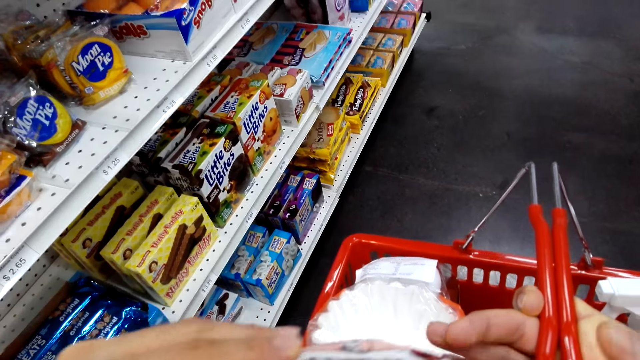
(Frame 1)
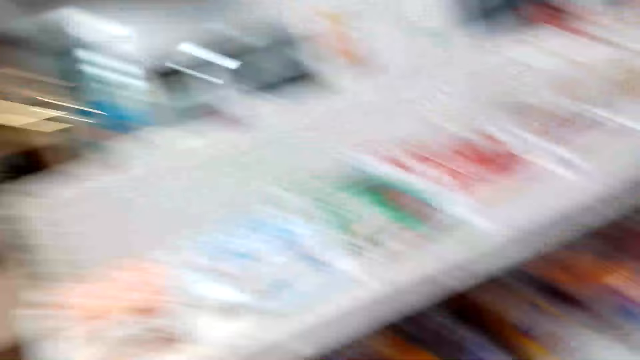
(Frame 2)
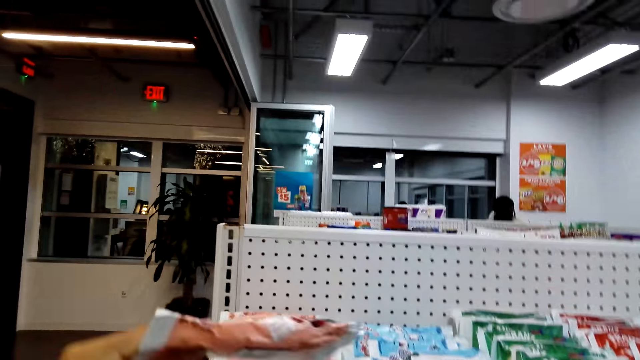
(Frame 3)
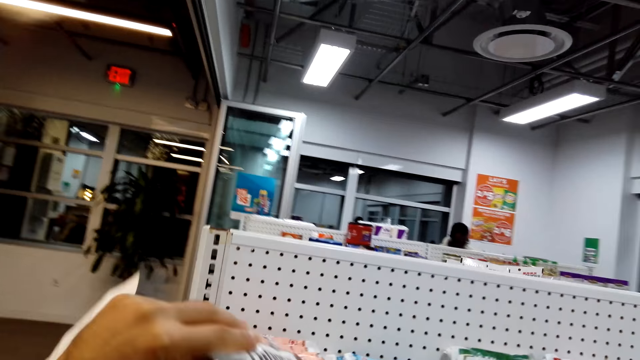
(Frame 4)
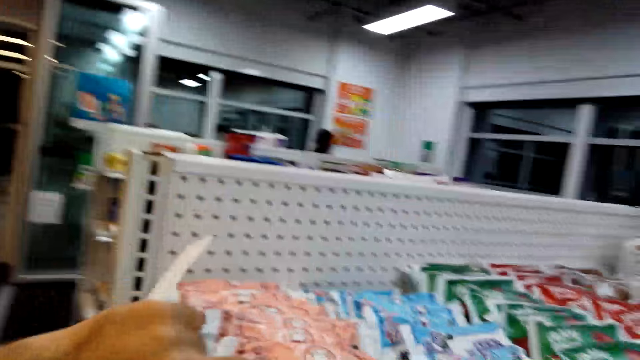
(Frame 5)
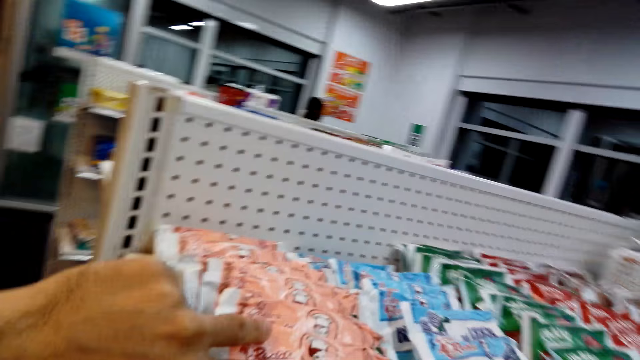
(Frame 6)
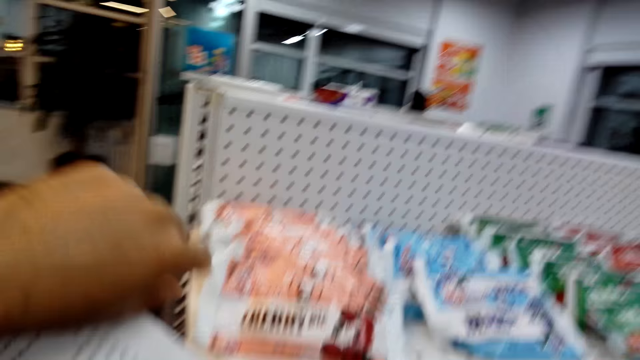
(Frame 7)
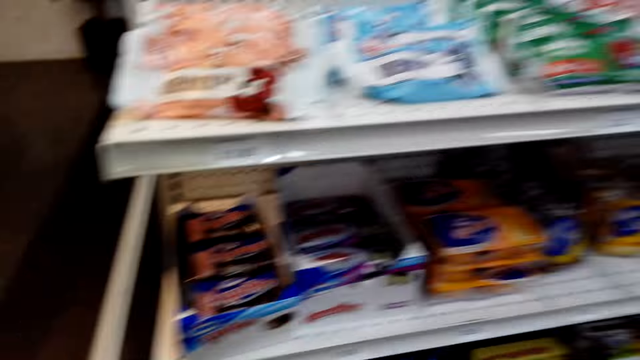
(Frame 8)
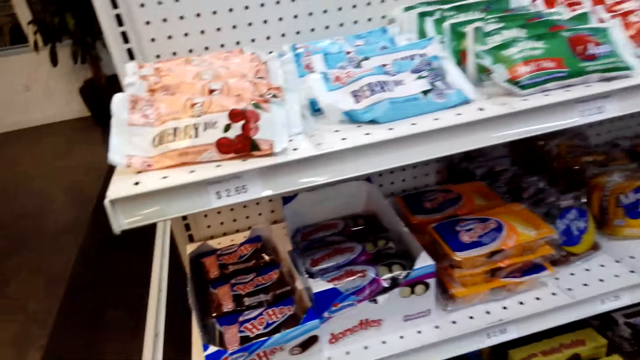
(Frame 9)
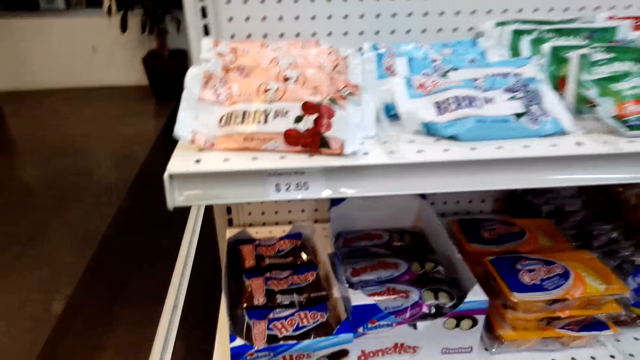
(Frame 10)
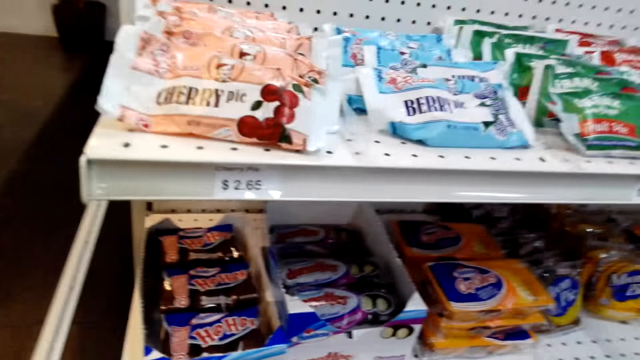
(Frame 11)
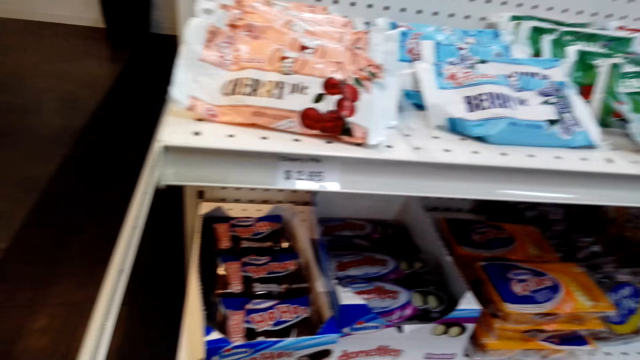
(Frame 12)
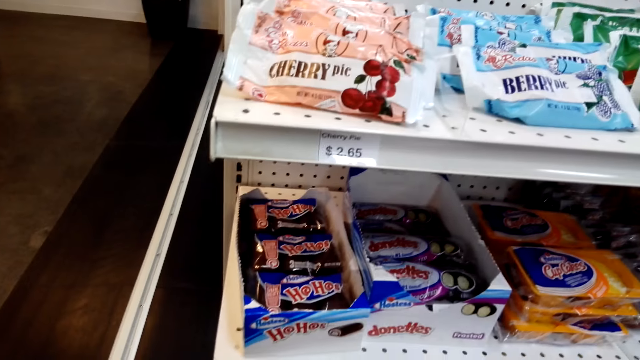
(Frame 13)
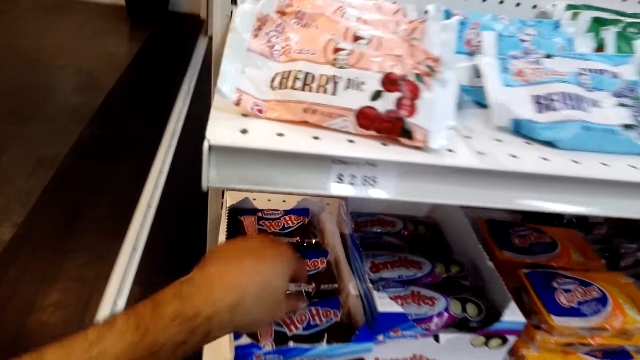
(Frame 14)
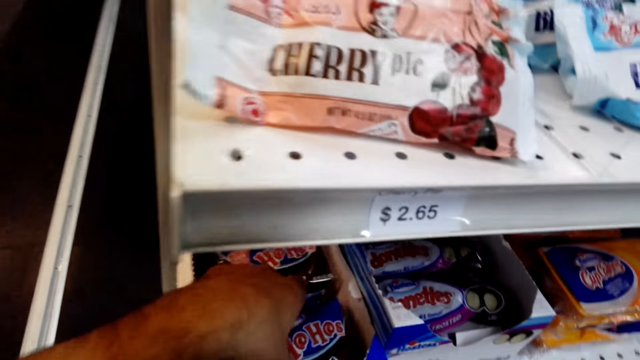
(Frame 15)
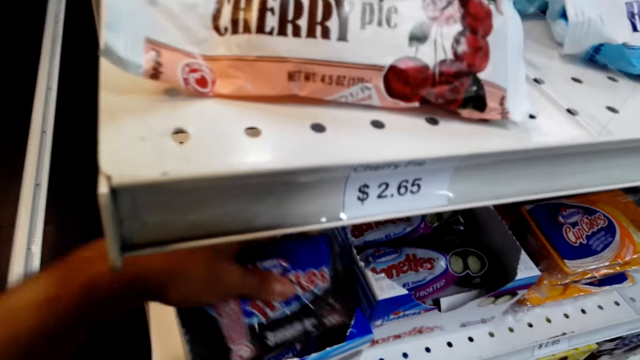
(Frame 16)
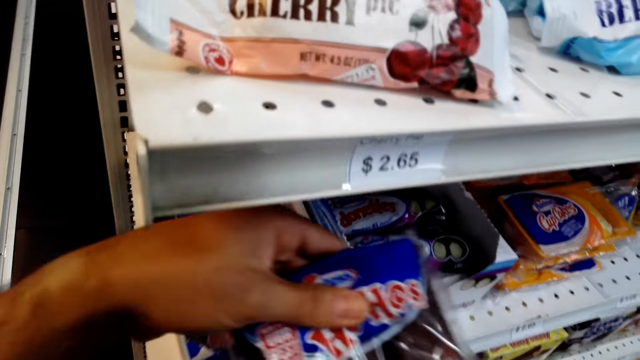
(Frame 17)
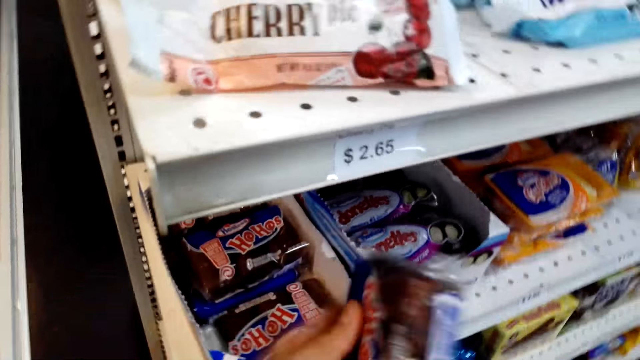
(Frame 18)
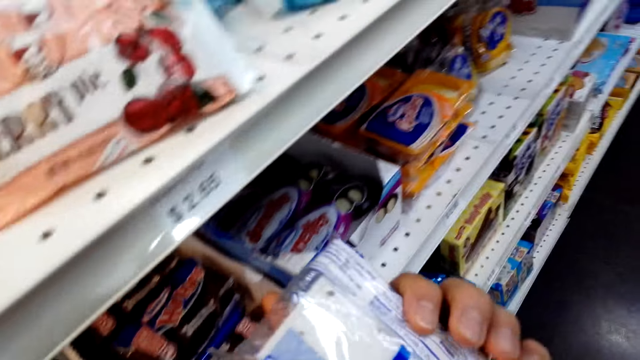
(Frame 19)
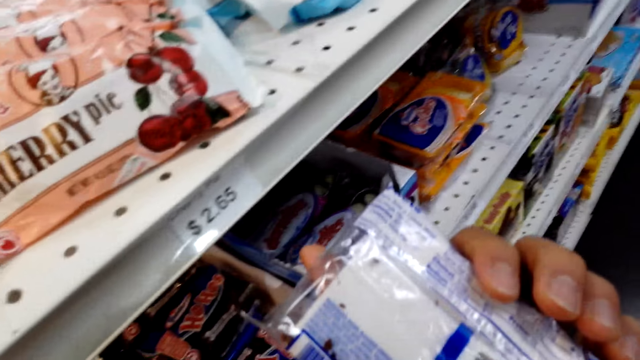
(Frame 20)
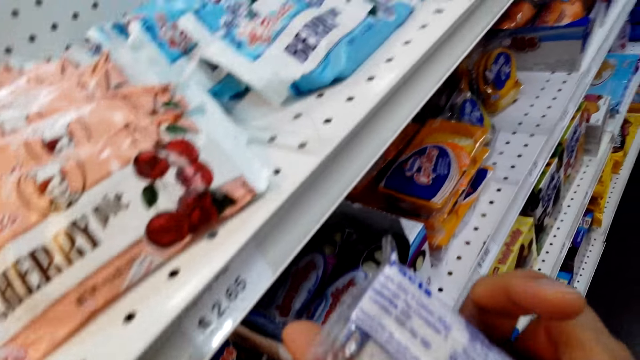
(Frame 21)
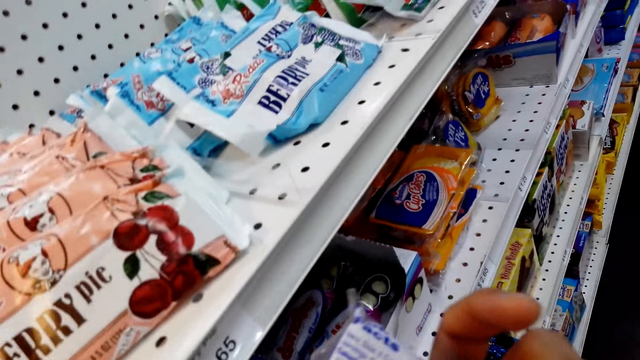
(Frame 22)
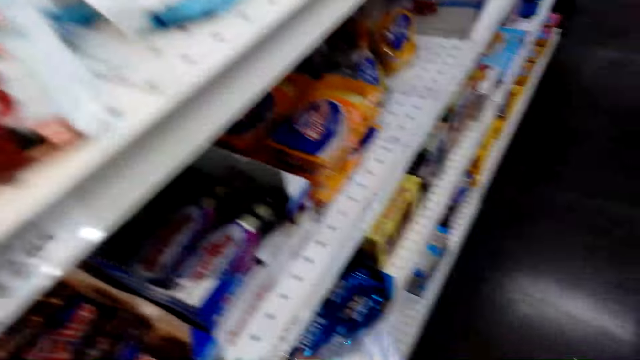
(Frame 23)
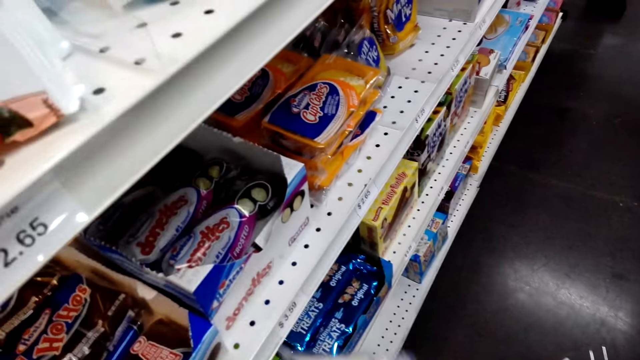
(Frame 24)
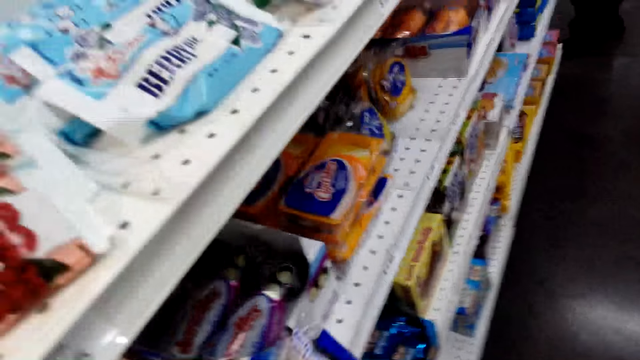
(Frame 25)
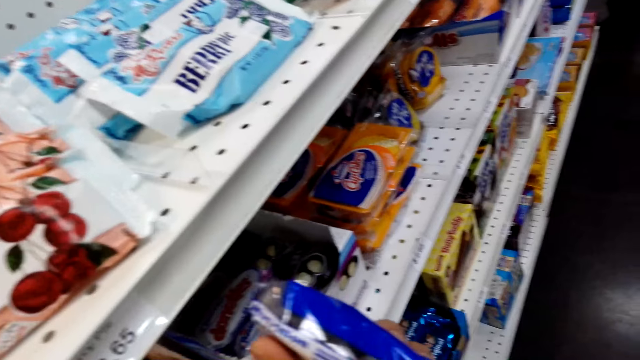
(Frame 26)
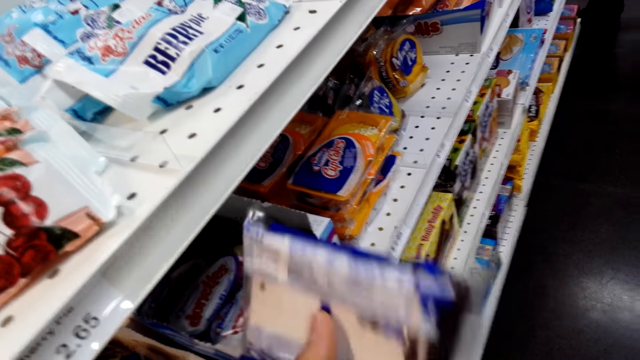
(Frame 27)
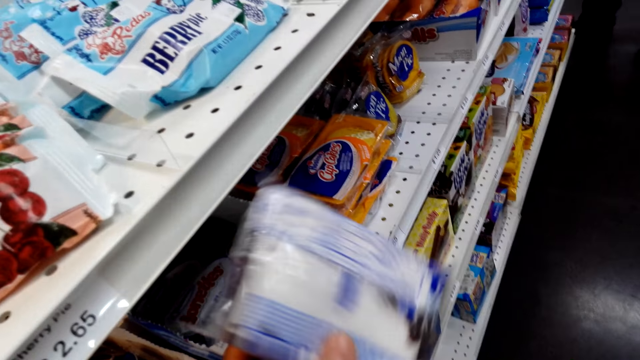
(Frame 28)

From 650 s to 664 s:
The camera wearer looks around the shop. They place an item on the shelf. They pick an item from the shelf. They pick a snack on the shelf. They look at the package.

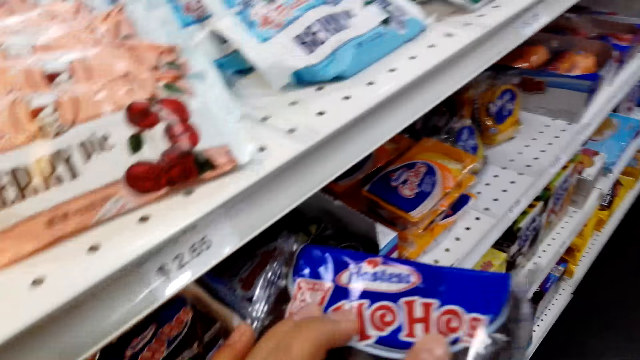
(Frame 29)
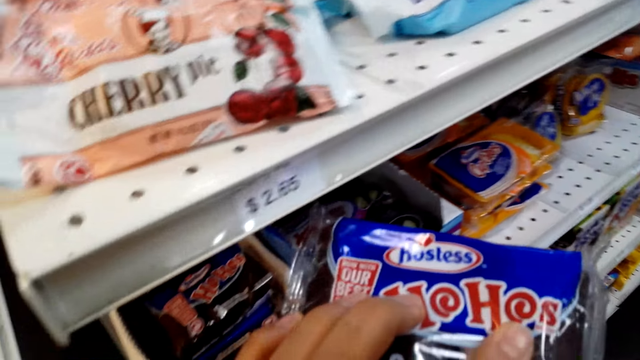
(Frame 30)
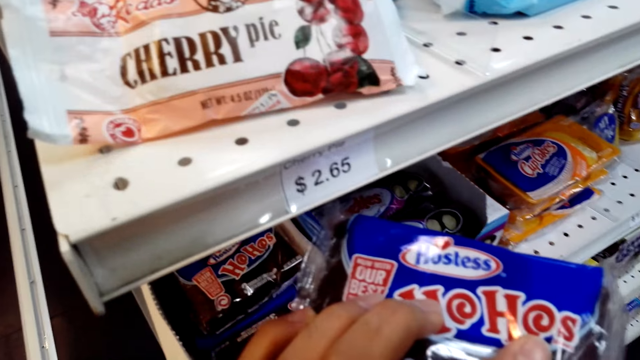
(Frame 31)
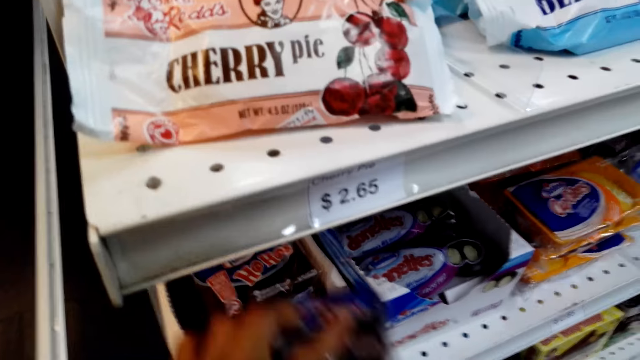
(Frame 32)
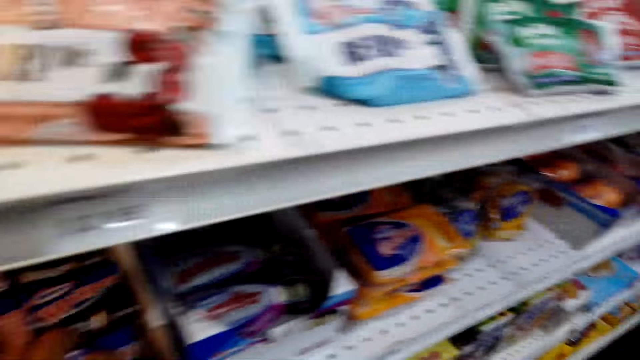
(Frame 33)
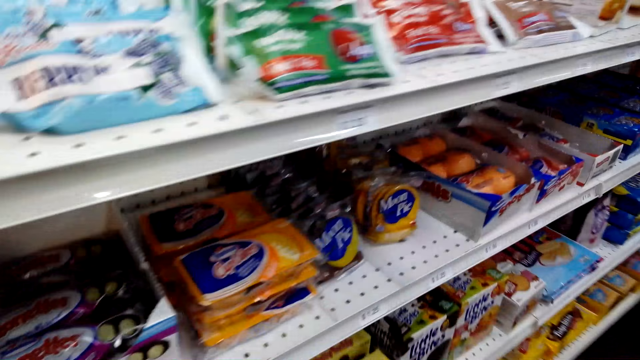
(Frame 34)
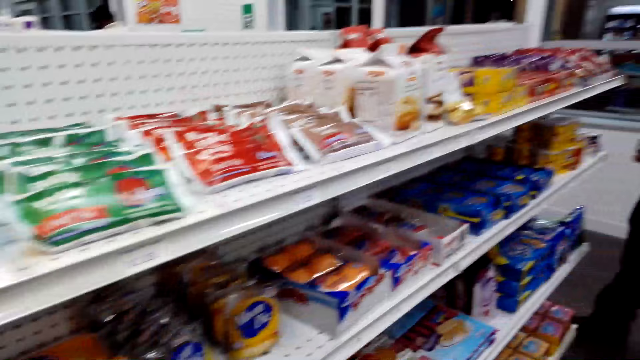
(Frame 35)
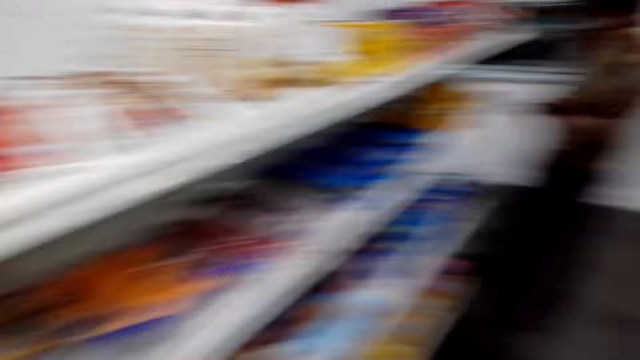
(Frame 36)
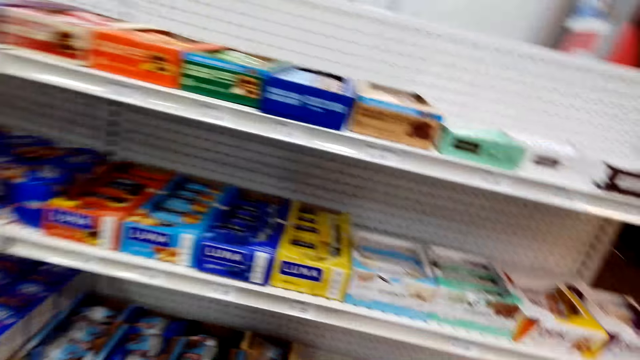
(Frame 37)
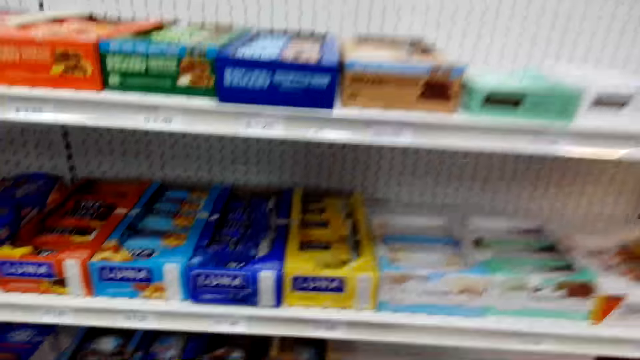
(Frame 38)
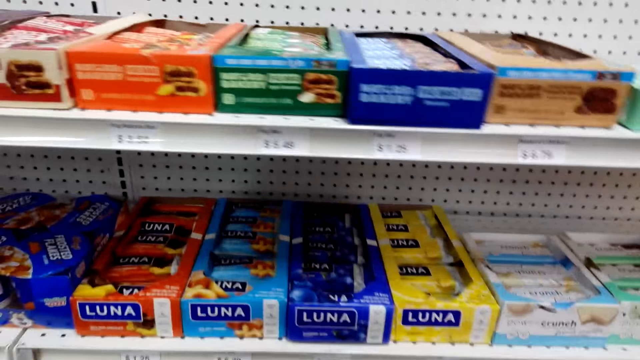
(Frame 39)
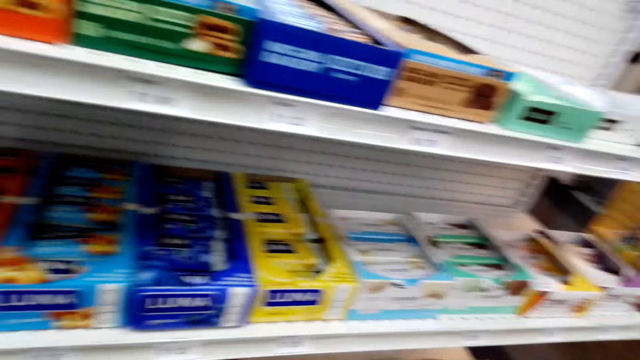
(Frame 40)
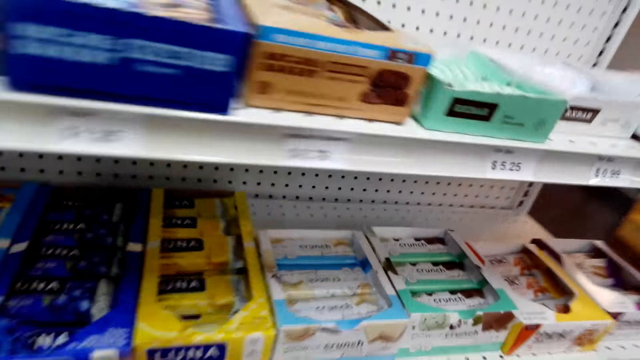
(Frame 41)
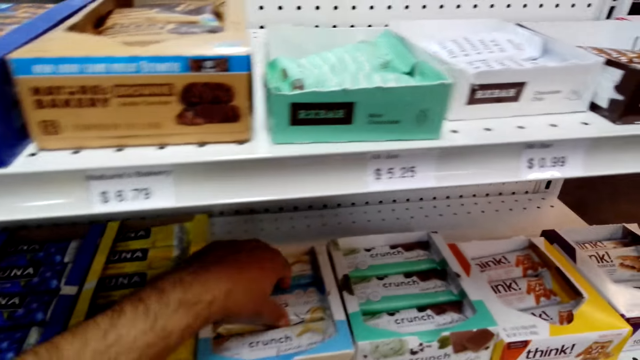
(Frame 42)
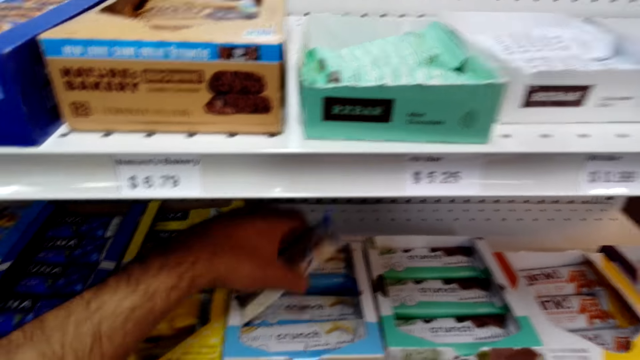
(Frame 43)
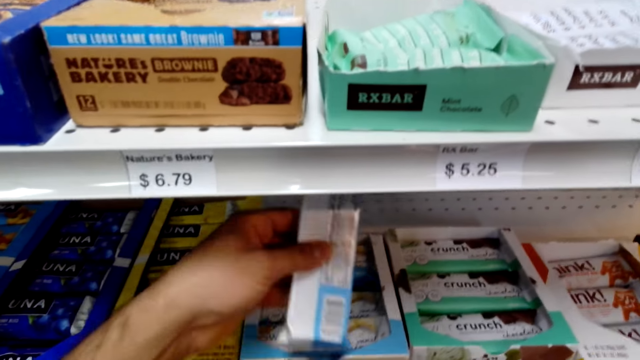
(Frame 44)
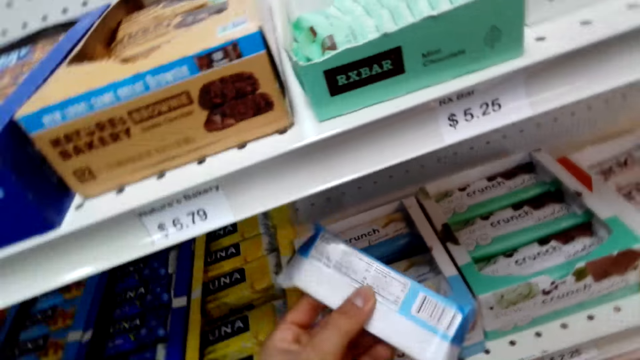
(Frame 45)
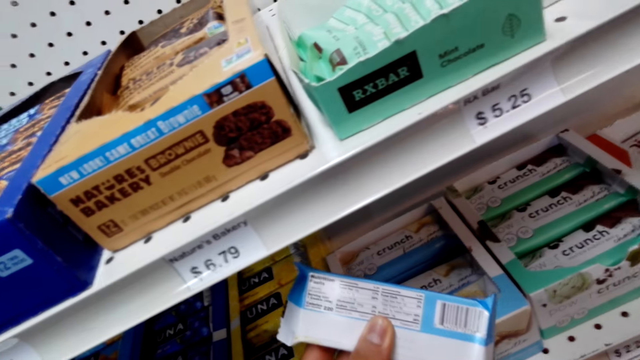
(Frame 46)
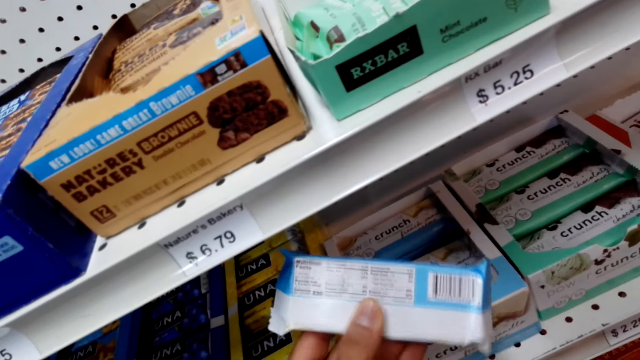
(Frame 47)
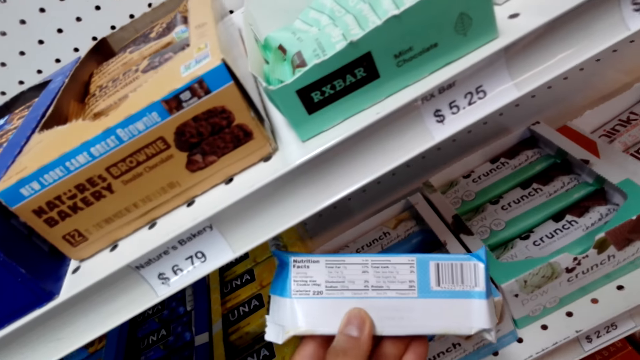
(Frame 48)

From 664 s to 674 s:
The camera wearer returns a snack on the shelf. They walk around the shop and look around. They pick an item from the shelf. They inspect the snack.
